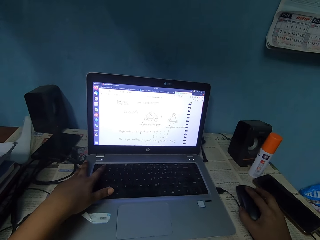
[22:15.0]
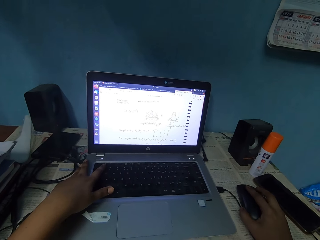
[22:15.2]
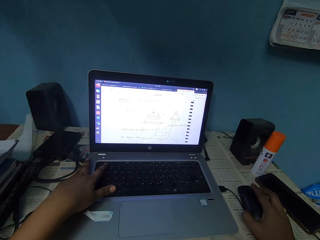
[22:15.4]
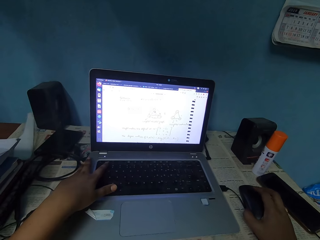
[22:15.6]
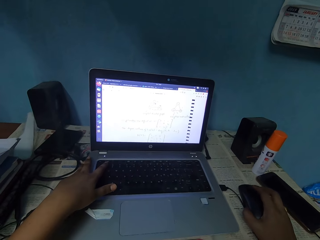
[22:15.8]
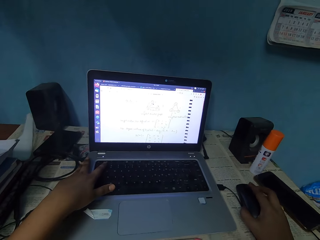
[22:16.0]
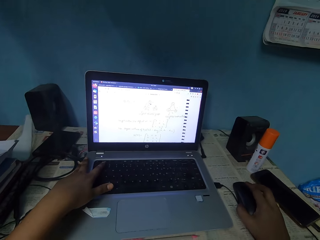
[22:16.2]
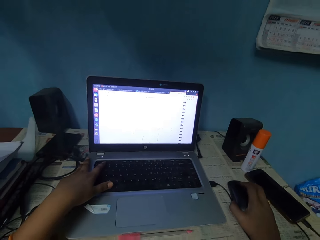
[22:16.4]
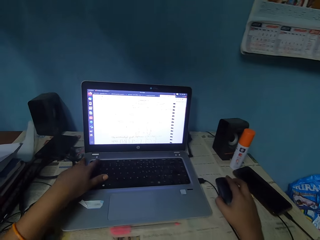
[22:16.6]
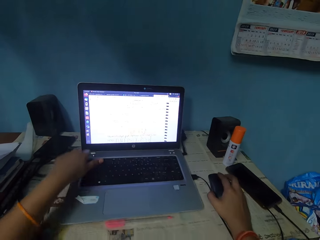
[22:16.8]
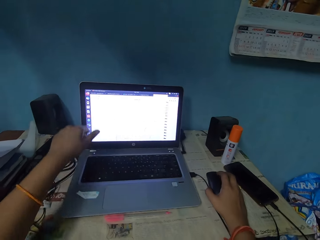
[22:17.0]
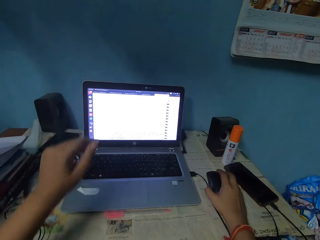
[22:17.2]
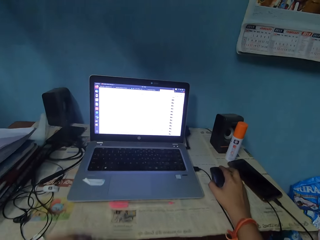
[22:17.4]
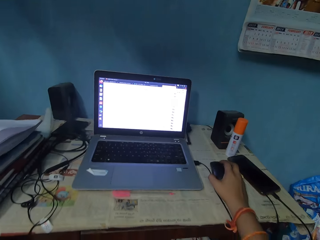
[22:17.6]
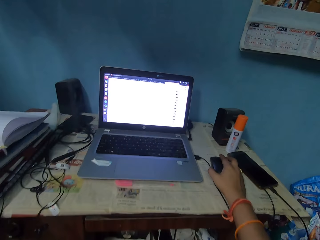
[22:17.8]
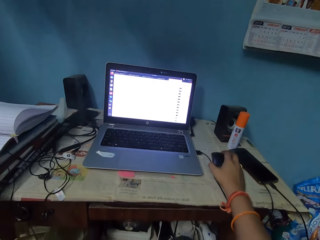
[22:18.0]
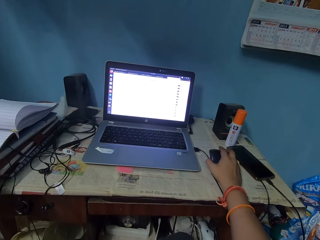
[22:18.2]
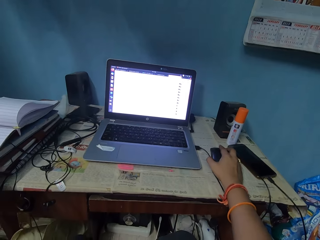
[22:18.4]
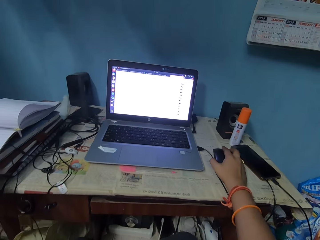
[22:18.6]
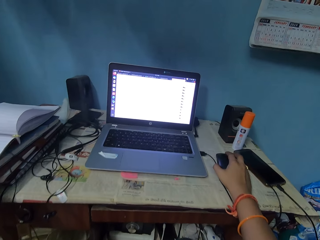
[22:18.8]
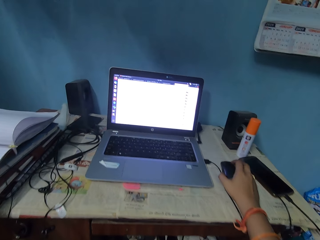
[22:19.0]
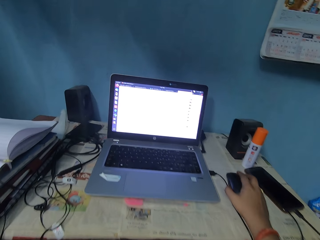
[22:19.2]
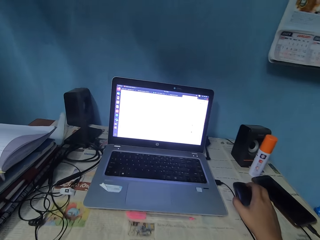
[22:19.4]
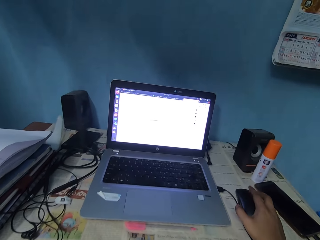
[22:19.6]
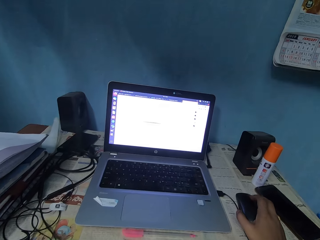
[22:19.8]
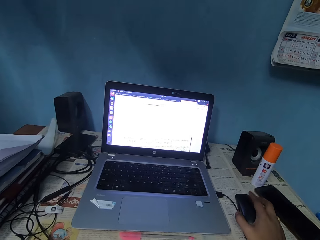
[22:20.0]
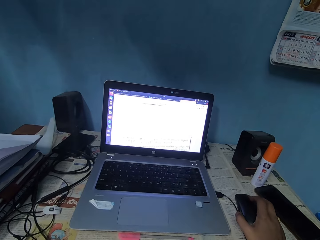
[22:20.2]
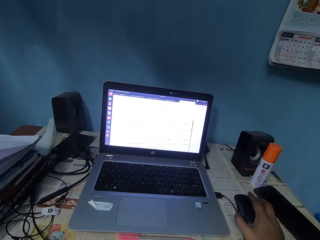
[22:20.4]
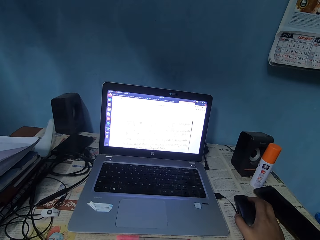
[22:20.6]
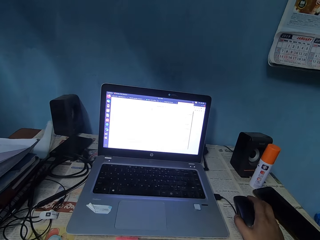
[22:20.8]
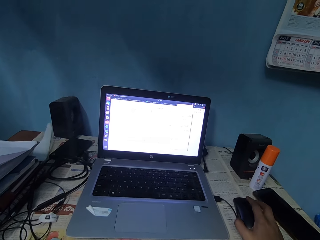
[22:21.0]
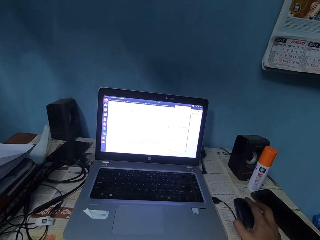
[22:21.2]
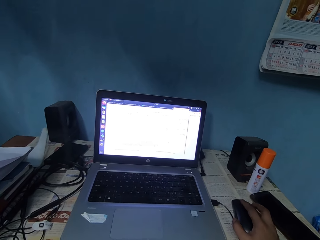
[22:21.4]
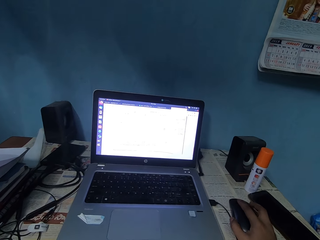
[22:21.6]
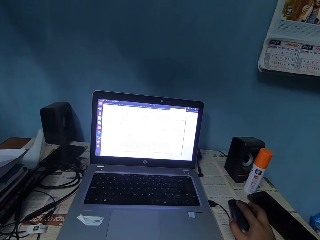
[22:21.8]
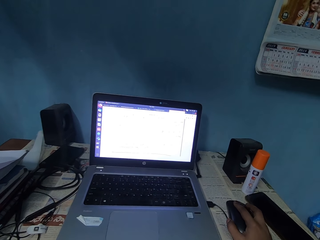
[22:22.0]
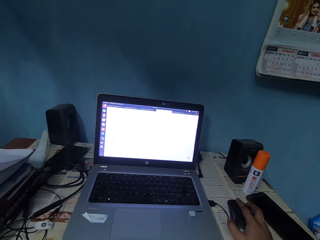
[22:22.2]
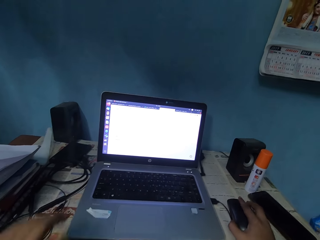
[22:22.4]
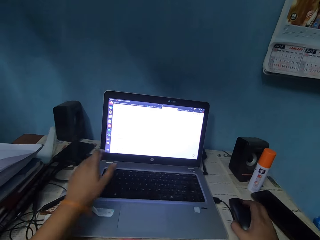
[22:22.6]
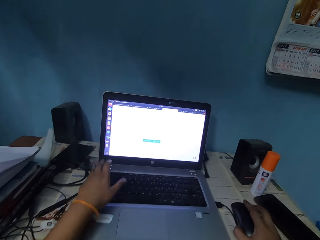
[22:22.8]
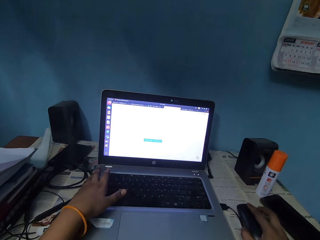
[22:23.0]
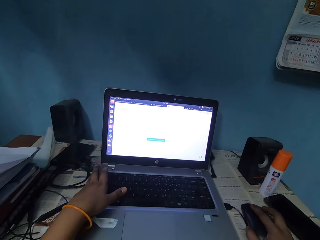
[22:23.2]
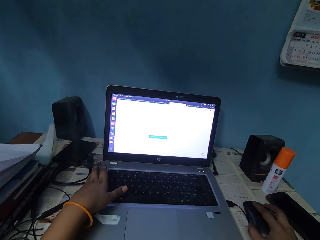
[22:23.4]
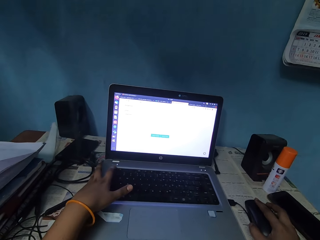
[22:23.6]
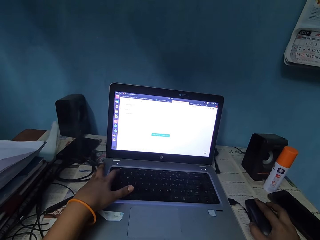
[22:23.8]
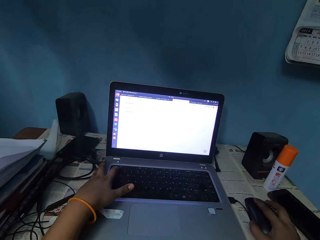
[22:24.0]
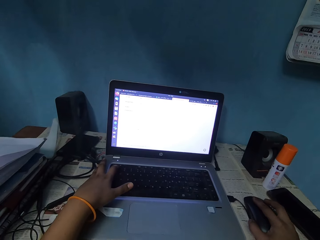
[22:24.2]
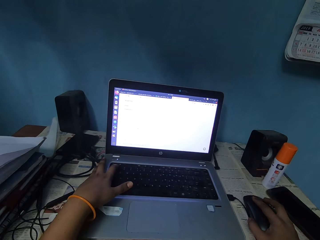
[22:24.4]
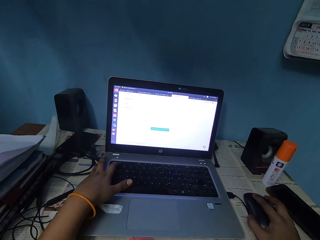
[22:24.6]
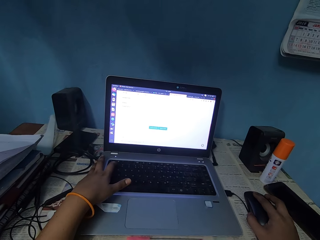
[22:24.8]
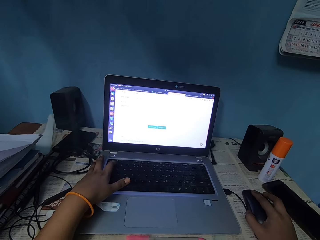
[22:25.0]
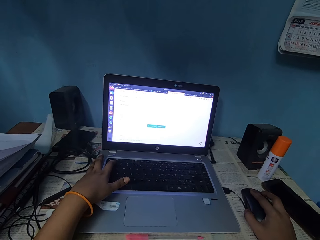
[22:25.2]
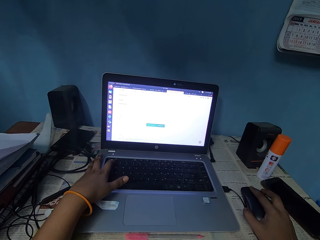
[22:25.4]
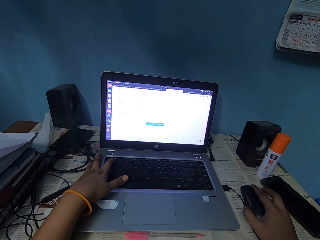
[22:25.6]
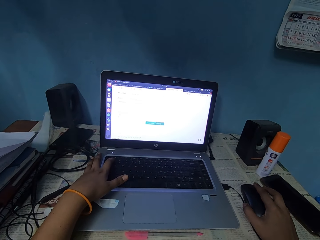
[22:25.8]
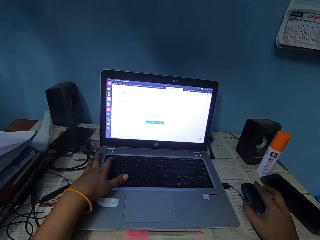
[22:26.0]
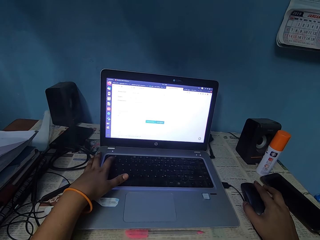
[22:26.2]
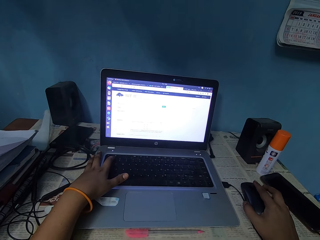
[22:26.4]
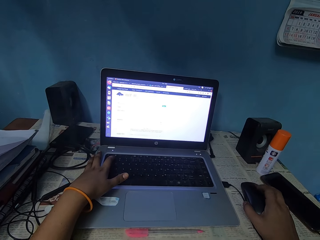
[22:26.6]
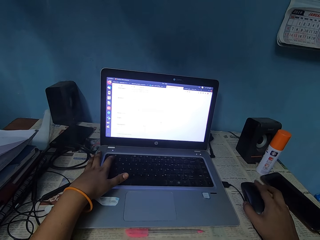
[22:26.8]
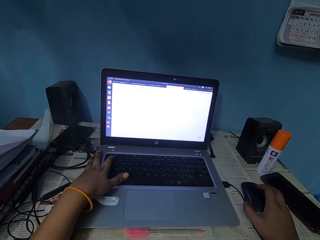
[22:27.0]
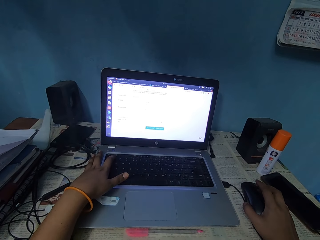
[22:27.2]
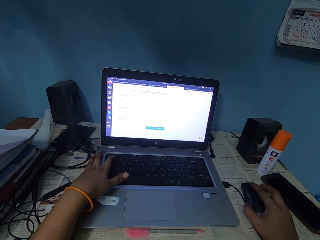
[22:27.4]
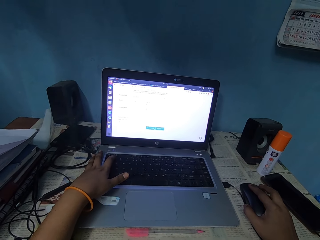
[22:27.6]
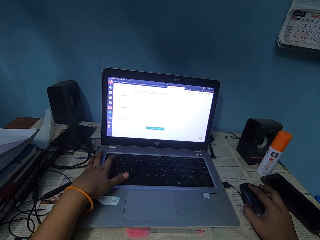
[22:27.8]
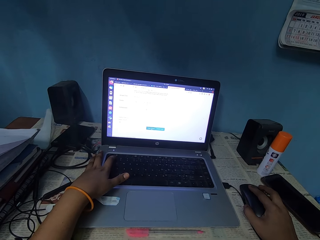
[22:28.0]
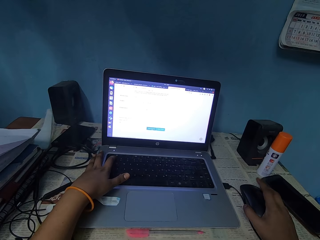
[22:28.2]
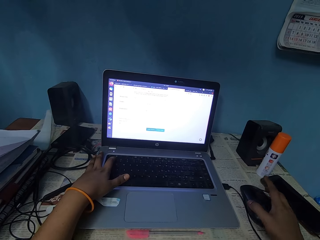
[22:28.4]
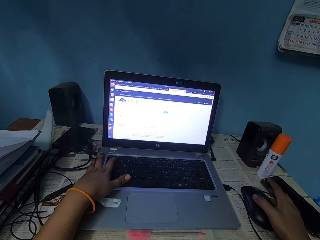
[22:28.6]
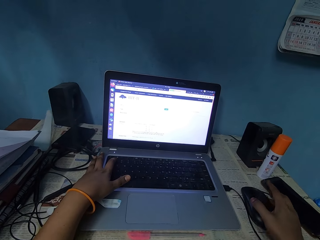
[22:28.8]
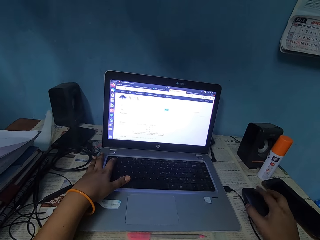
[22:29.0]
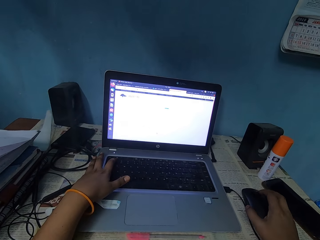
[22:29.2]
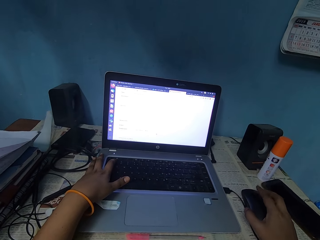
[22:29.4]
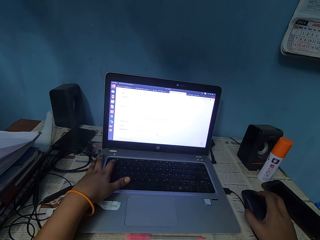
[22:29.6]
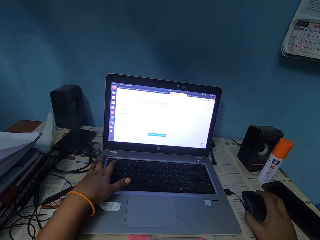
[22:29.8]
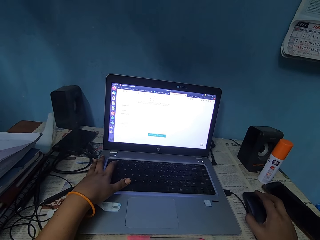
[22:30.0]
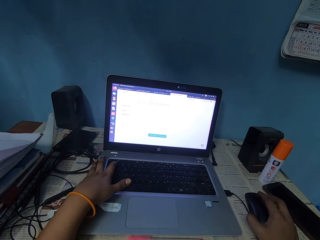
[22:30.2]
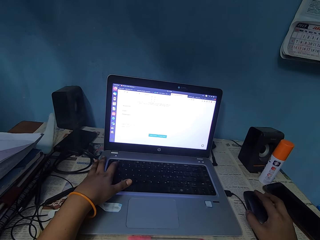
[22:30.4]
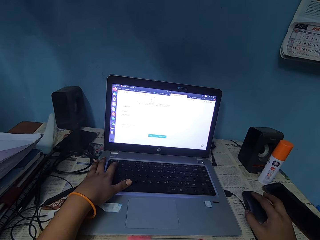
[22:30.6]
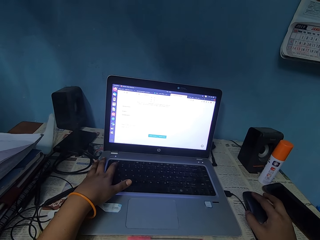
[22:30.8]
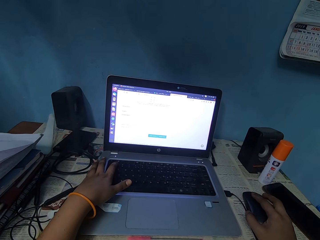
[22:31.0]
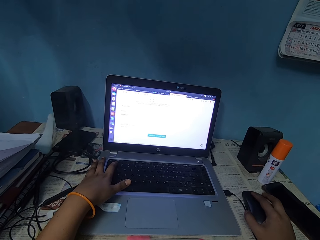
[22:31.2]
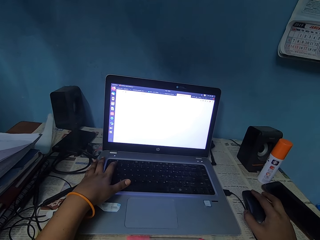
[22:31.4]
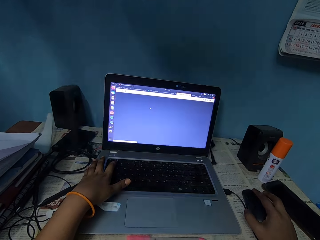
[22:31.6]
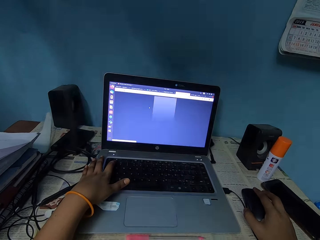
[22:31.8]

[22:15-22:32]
The camera wearer removes the hand on the laptop key. They operate the laptop. They scroll the mouse with the hands. They return the hands to the laptop keys. They operate the laptop. They hold the laptop keys with the fingers. They scroll the mouse with the hands.

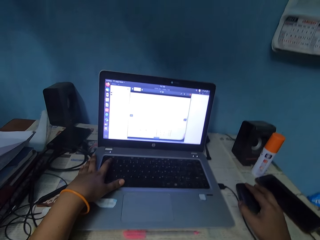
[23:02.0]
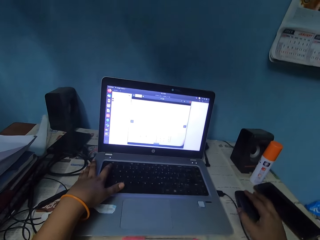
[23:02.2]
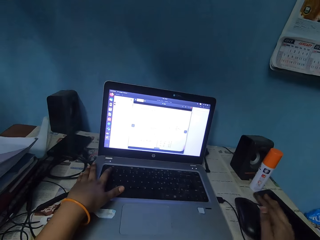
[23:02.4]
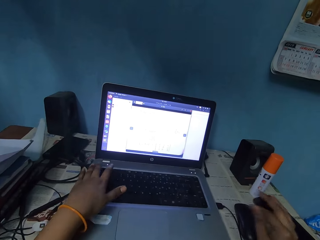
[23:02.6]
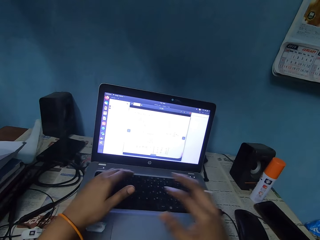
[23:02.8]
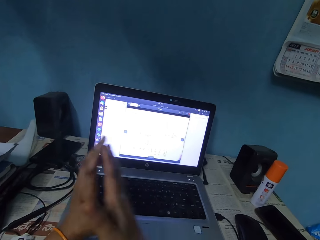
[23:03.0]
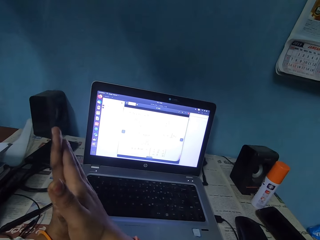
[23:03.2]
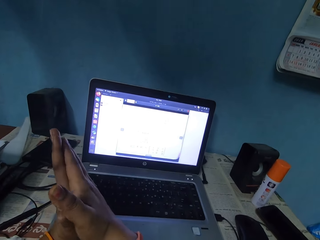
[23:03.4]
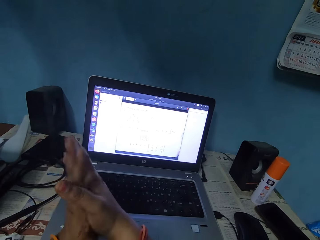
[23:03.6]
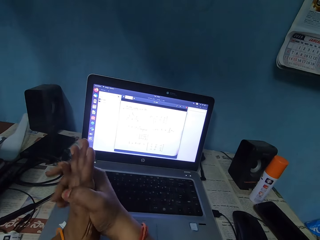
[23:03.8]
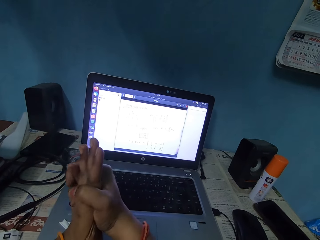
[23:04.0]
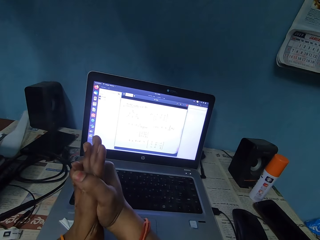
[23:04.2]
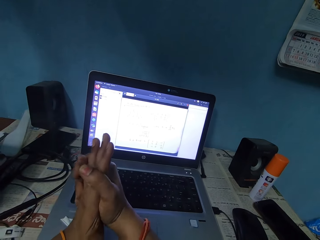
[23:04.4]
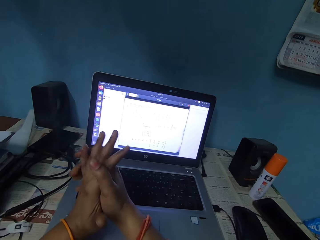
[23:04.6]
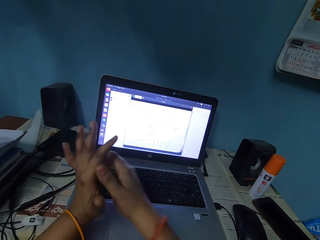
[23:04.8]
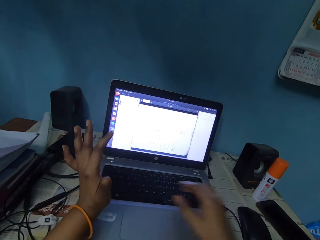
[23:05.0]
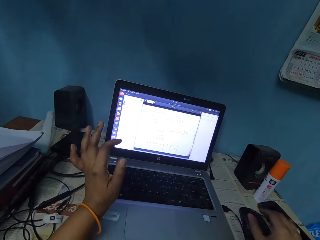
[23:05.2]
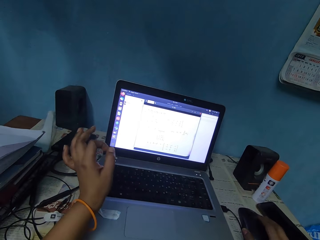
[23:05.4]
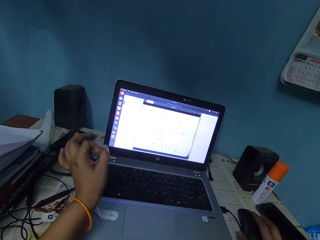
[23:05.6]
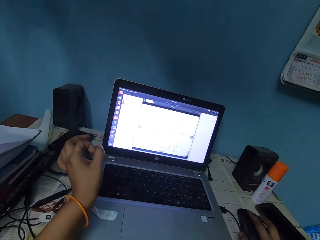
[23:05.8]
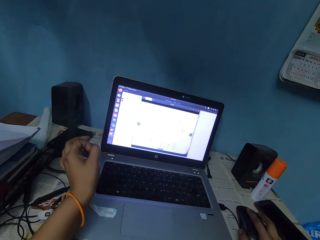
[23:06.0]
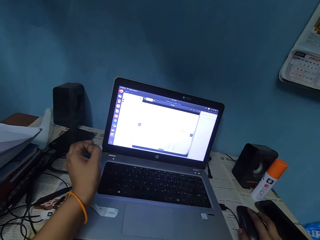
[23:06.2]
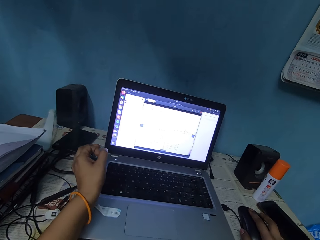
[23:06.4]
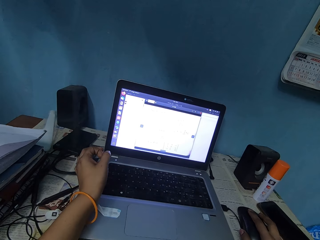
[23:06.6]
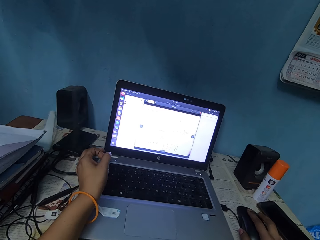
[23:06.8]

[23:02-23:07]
The camera wearer rubs the hands. They browse with a laptop.
